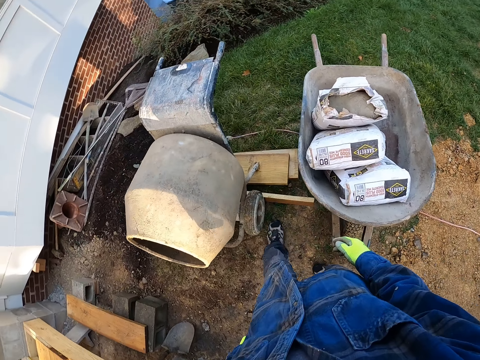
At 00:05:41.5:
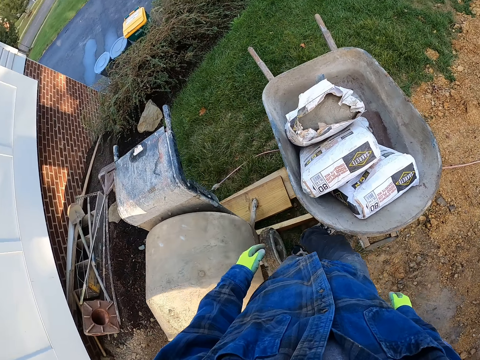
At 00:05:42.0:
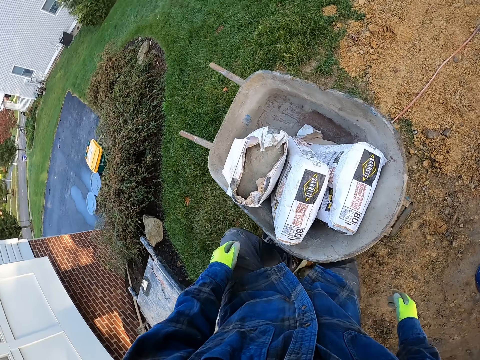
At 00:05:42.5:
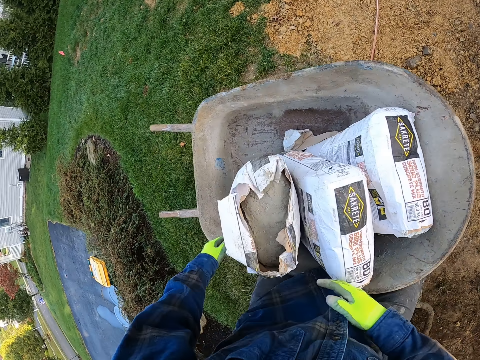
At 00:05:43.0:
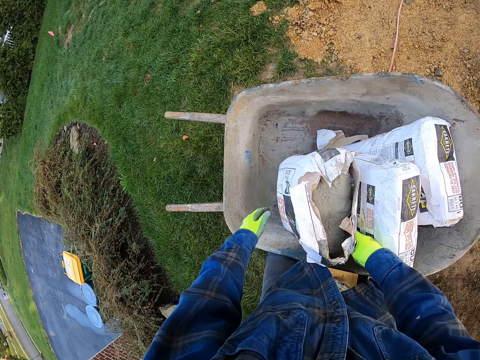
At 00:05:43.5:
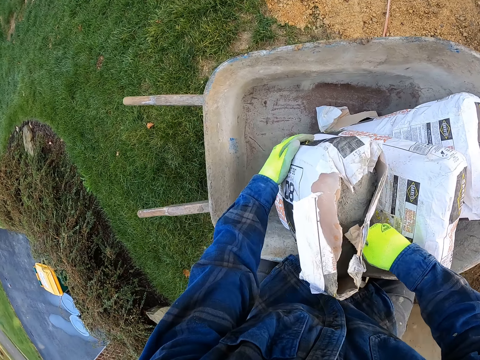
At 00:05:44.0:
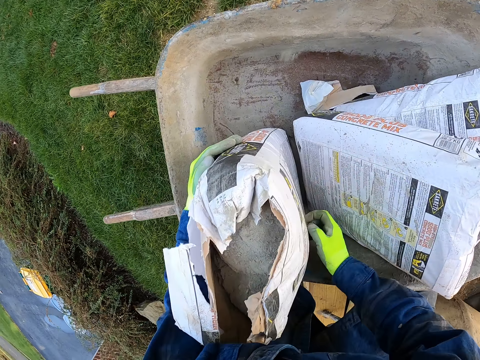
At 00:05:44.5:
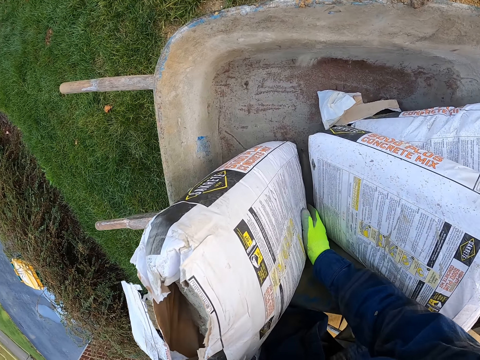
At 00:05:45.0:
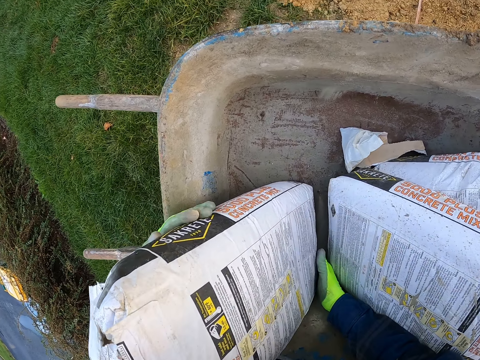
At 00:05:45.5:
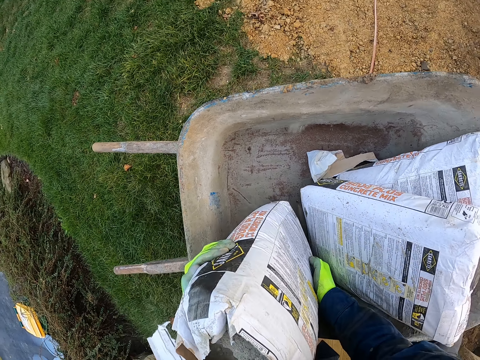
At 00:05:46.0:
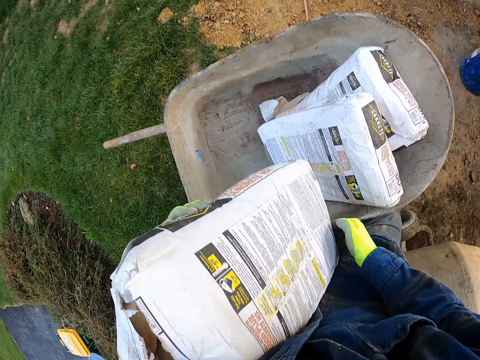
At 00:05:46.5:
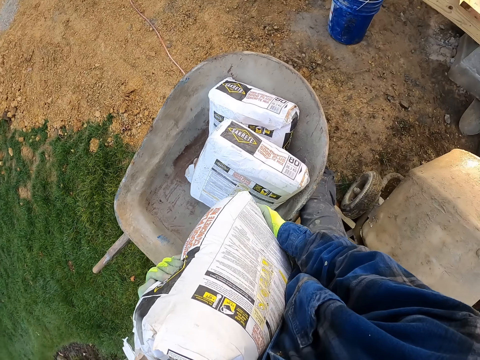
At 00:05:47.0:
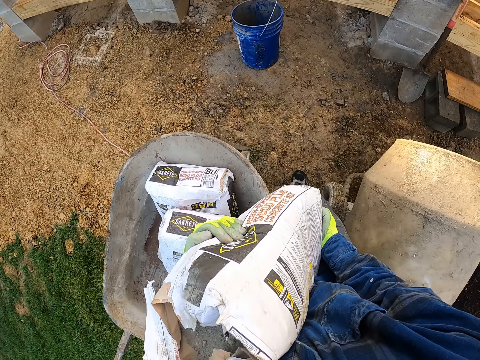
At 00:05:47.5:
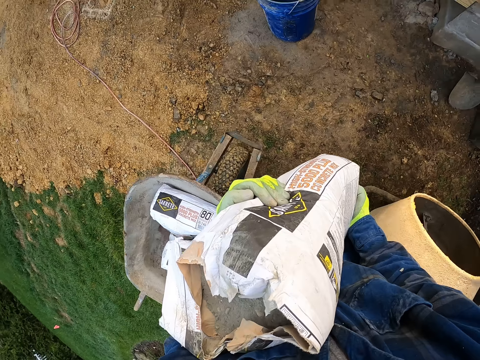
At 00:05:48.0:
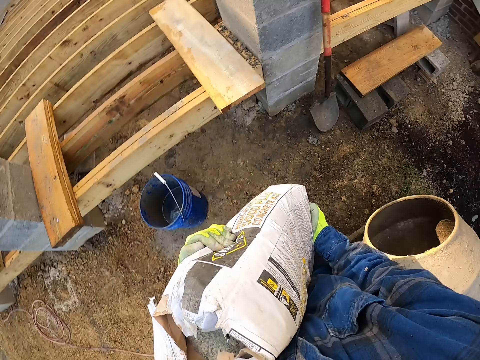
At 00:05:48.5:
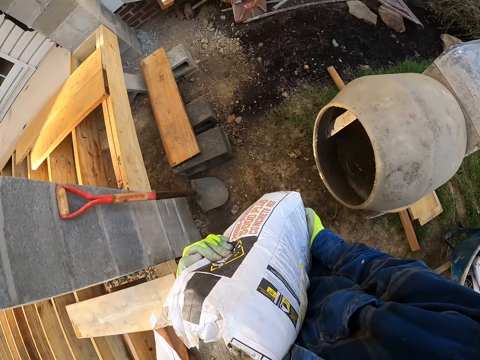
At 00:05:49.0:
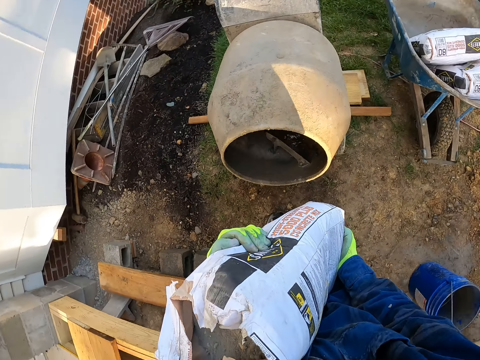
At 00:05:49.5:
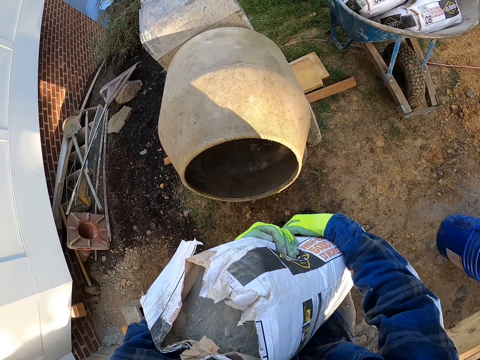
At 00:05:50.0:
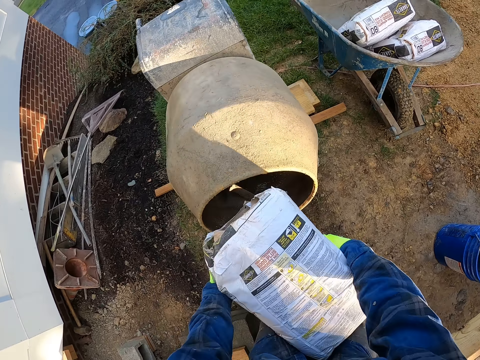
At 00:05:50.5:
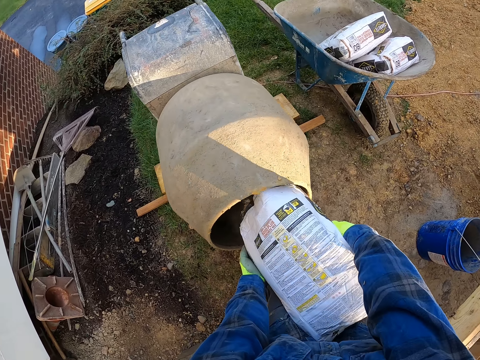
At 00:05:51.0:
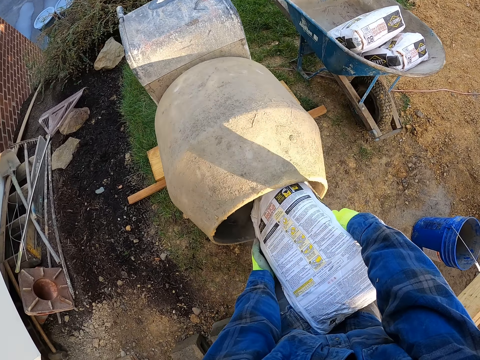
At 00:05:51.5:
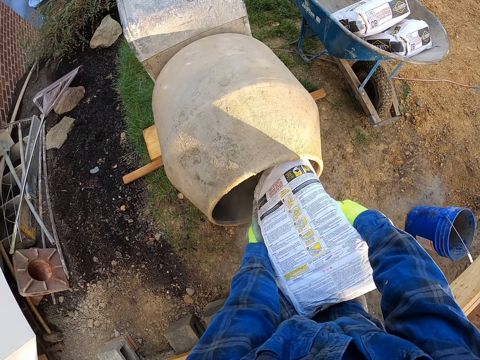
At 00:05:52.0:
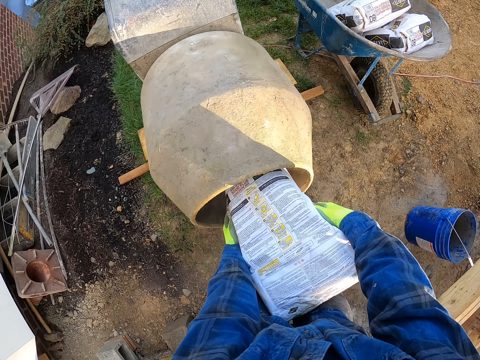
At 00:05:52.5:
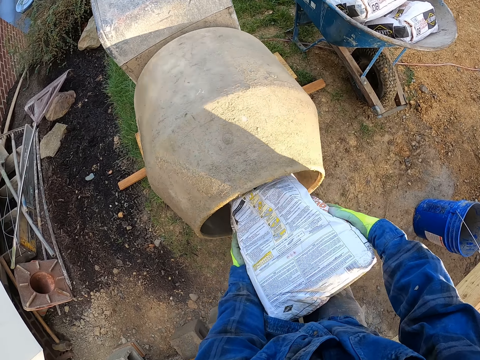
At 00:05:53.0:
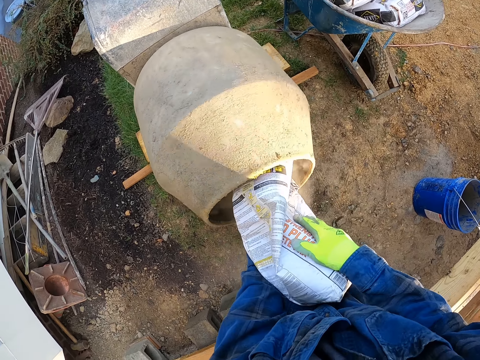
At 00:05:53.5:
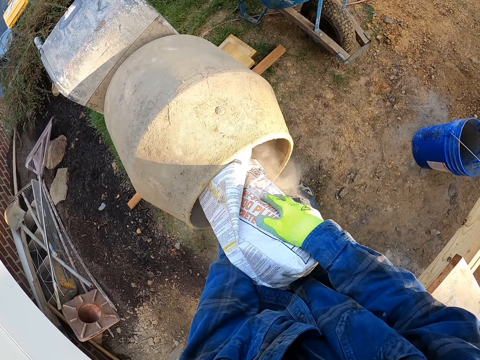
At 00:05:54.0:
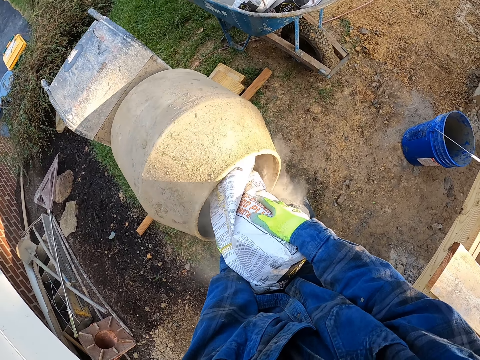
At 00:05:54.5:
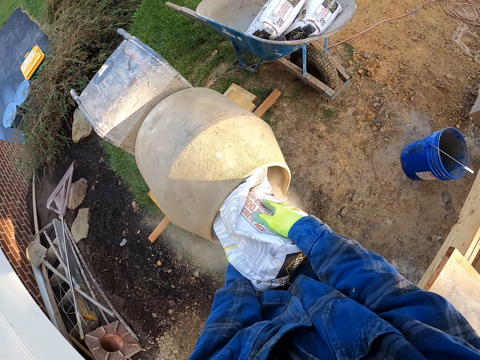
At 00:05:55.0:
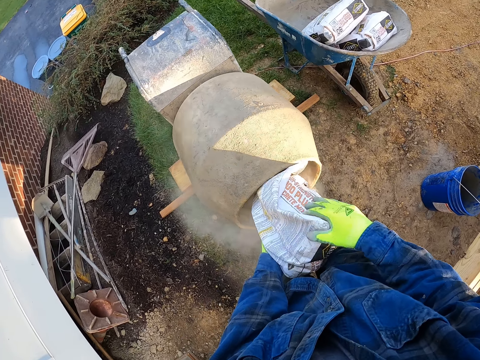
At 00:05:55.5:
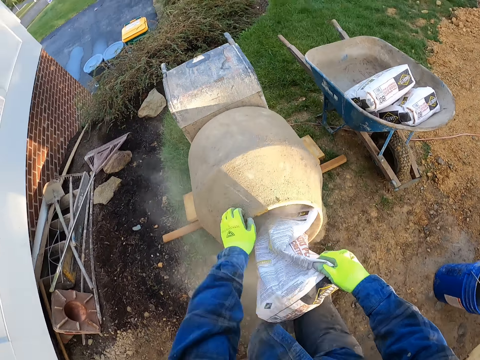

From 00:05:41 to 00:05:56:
The camera wearer picks up the bag of cement in the wheelbarrow. They walk towards the mortar mixer or concrete mixer. They pour the cement into the concrete mixer.

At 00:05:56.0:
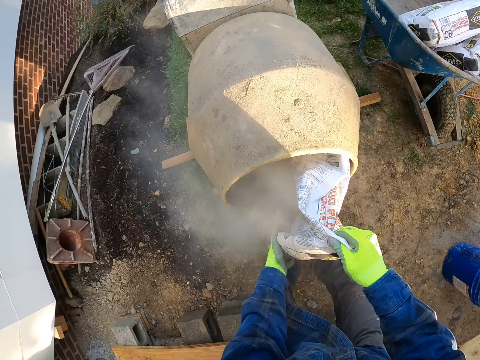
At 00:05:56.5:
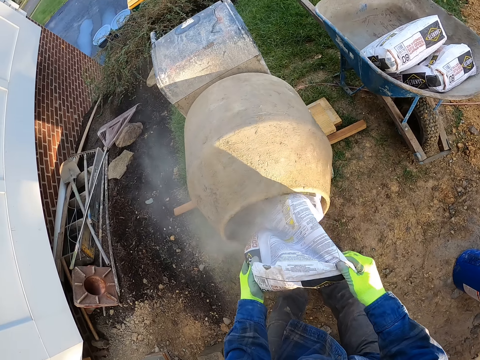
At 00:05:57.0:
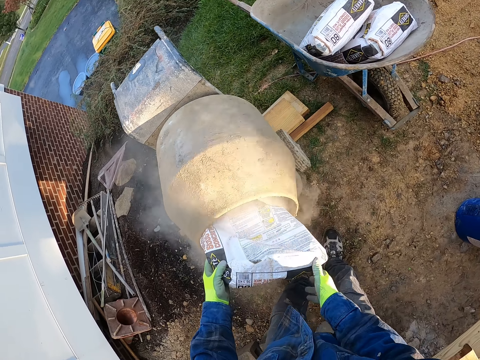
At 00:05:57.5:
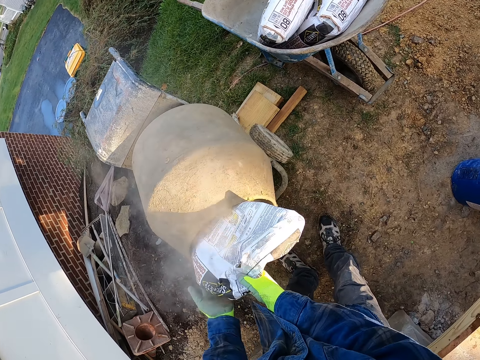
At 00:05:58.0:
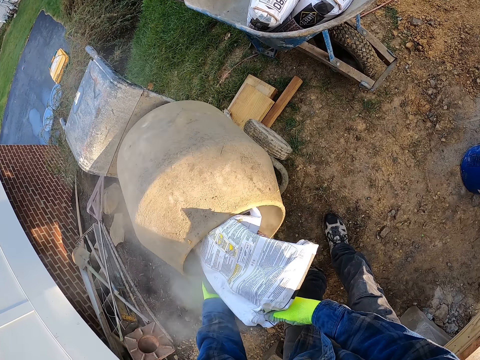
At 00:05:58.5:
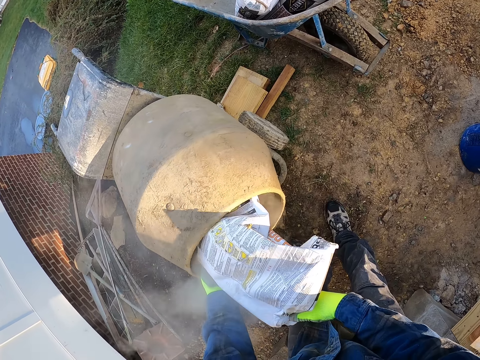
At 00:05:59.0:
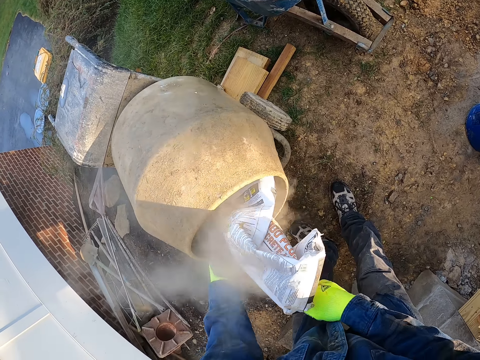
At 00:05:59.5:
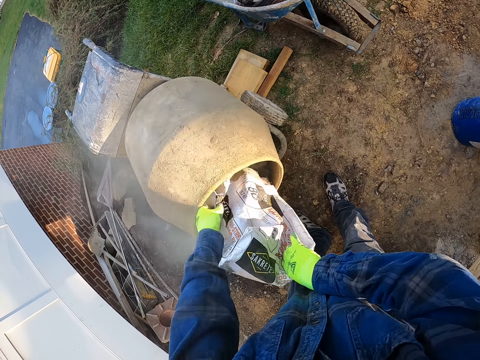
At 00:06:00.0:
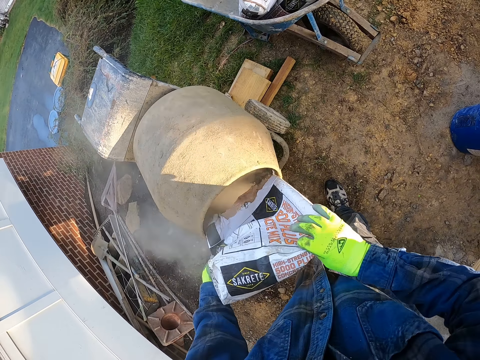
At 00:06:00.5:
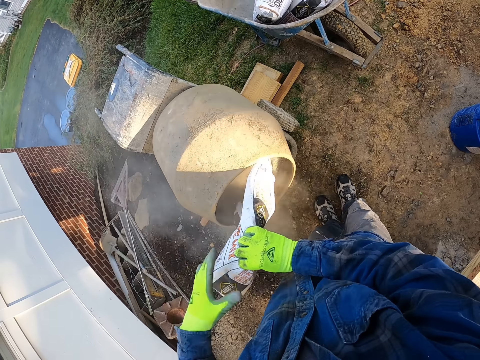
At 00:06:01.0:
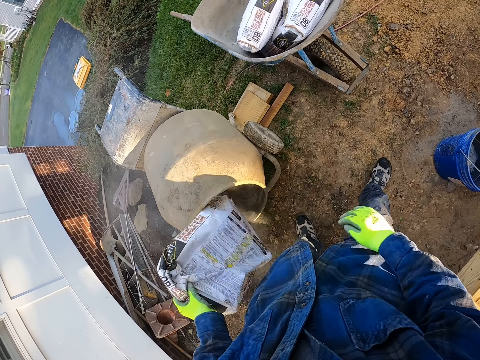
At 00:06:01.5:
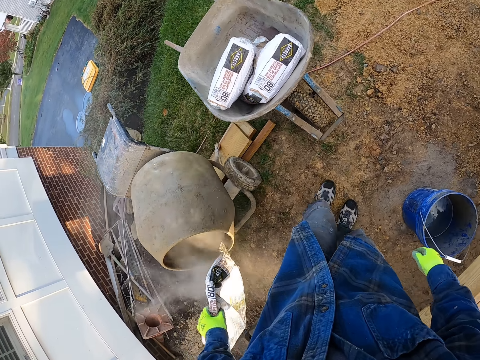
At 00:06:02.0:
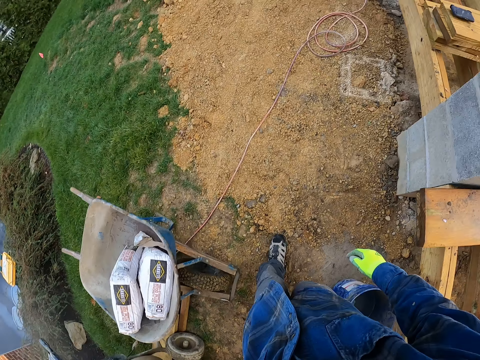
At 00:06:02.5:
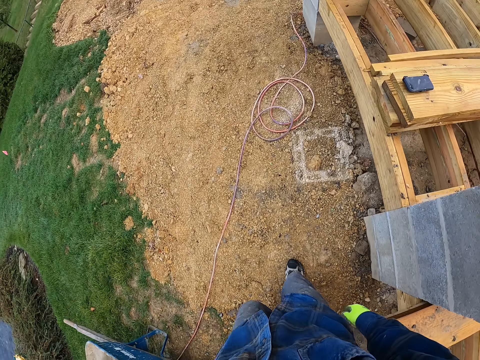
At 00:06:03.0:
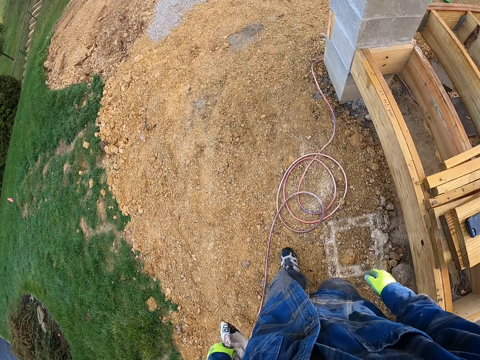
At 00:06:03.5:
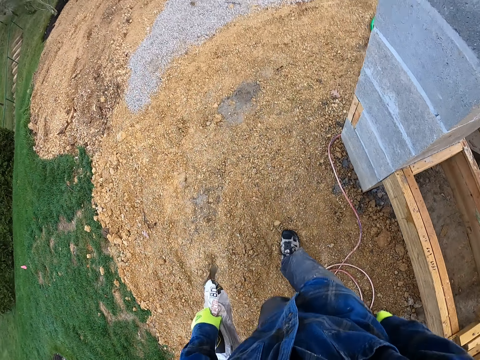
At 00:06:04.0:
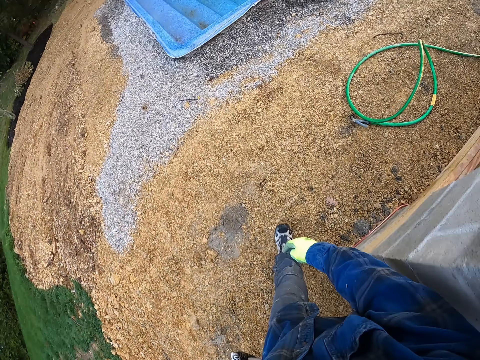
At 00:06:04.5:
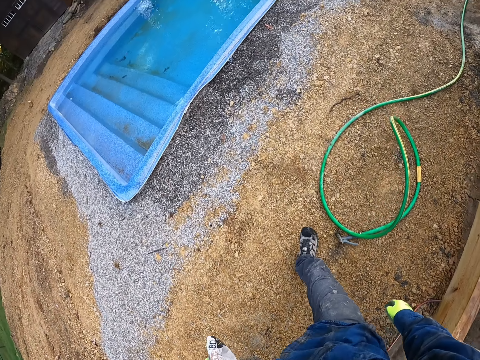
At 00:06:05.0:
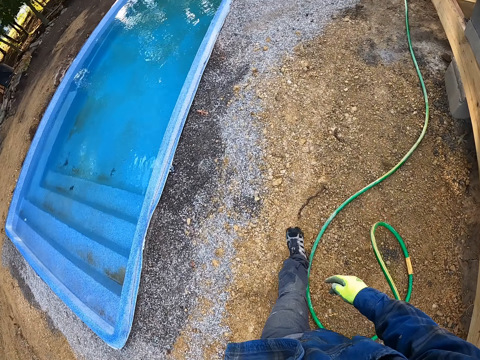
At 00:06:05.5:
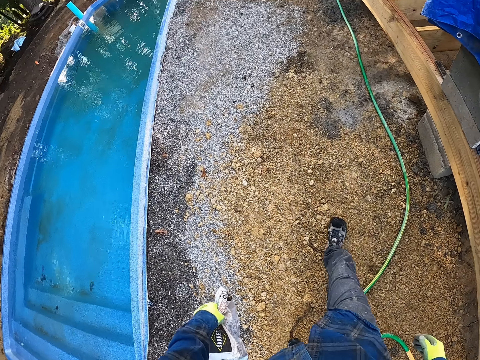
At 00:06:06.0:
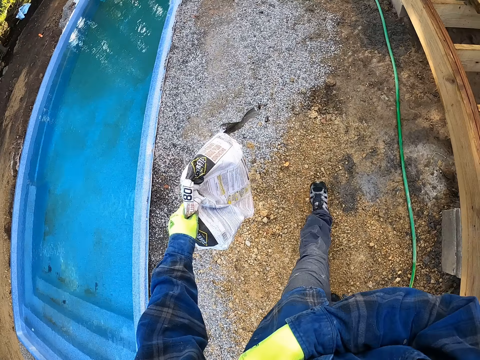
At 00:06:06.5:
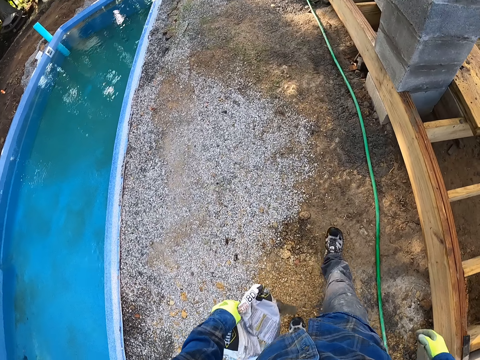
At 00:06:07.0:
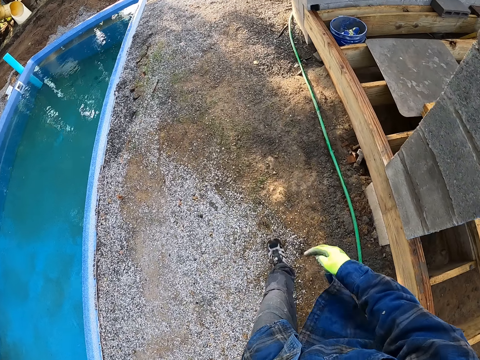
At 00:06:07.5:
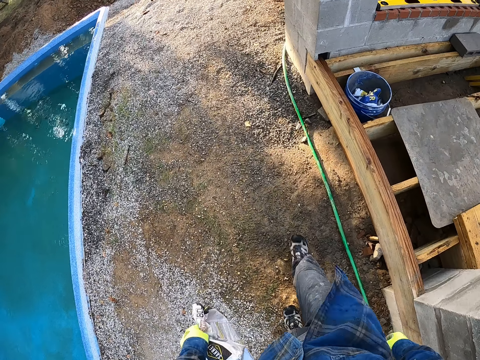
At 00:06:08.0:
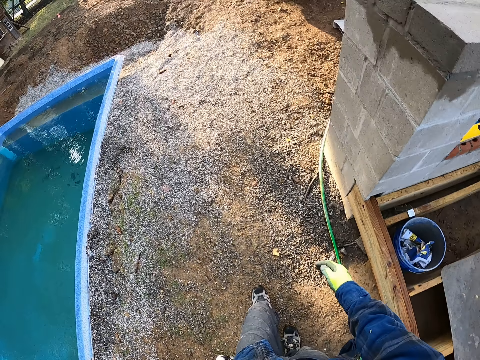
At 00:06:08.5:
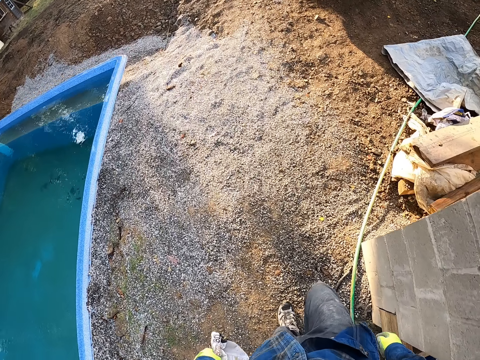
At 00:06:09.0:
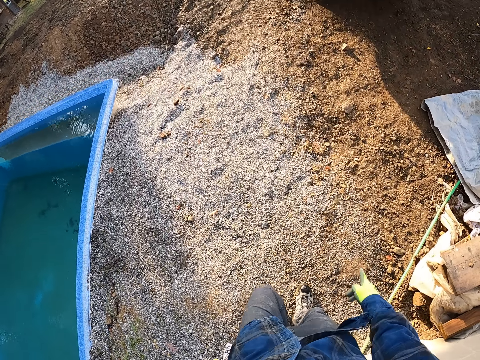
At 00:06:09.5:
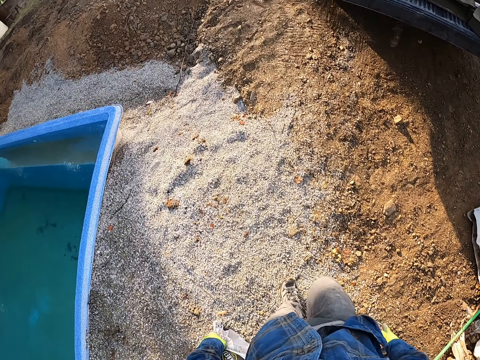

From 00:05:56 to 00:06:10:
The camera wearer walks towards his car. He shakes the bag of cement with his left hand.
